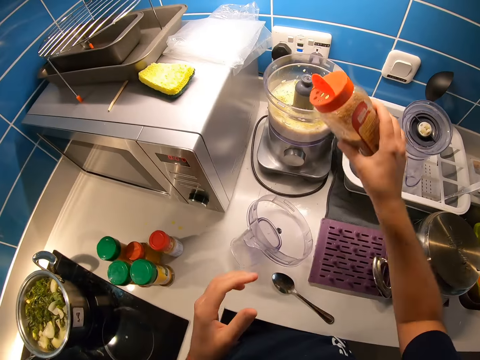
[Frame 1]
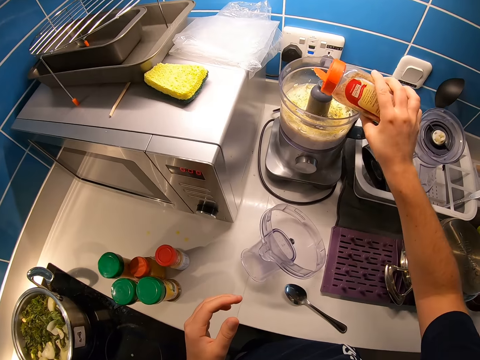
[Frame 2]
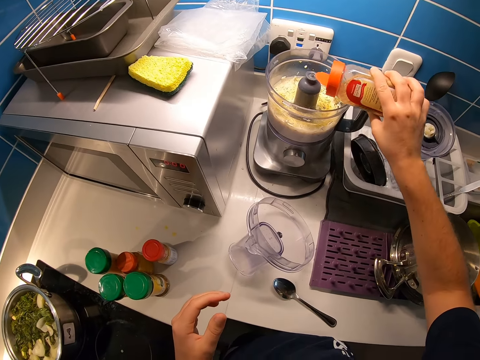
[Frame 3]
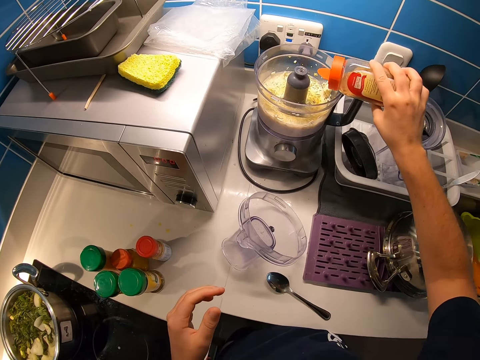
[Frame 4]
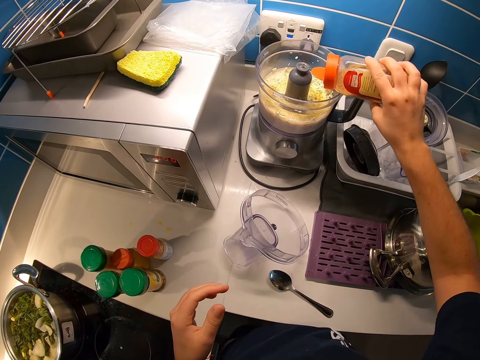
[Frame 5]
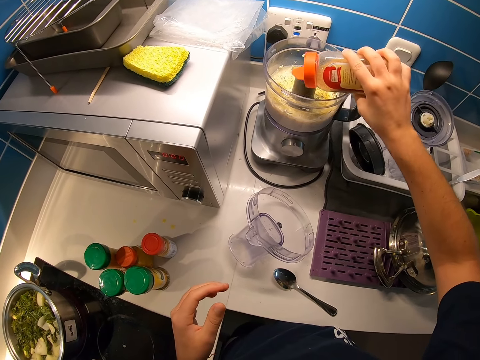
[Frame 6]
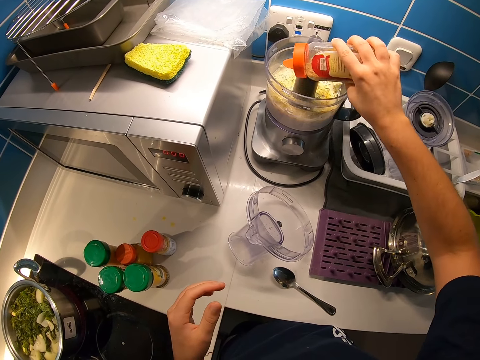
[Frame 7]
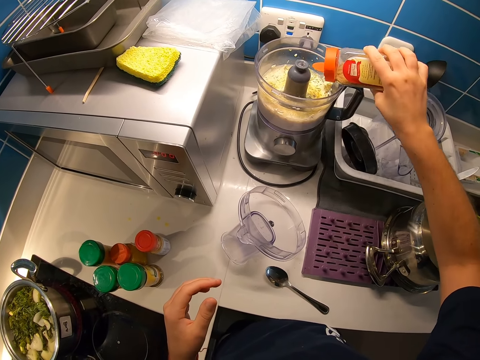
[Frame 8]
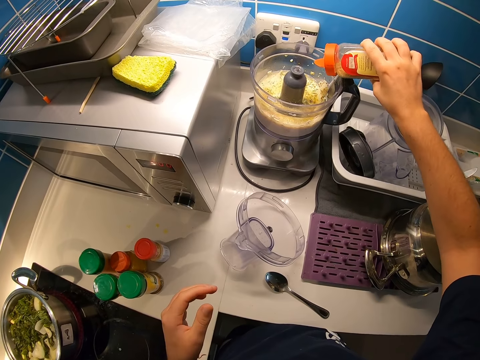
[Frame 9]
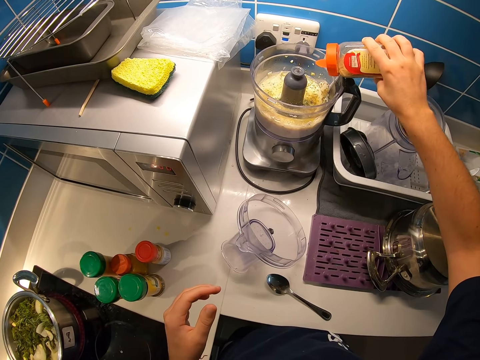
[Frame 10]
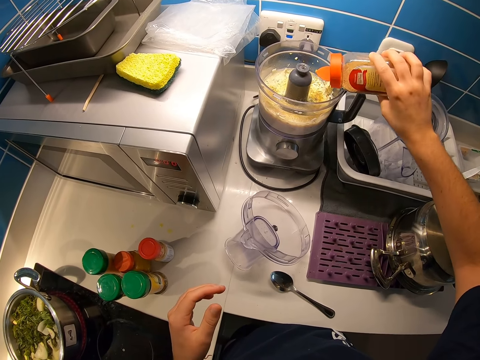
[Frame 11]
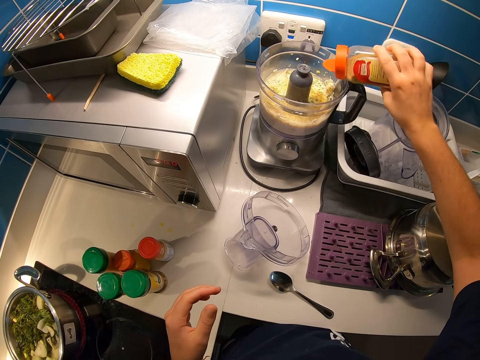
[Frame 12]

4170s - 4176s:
The camera wearer pours a little of the sauce into the food processor with his right hand.
